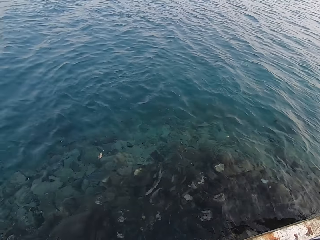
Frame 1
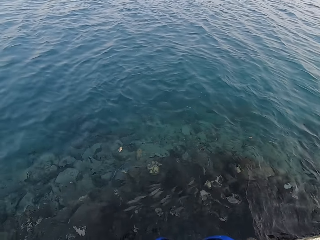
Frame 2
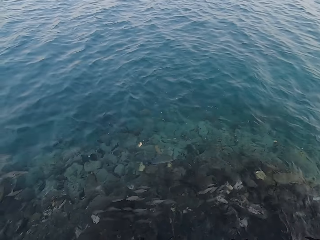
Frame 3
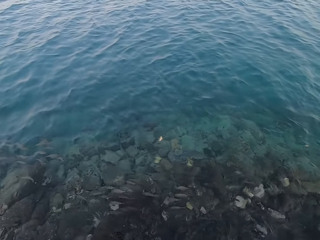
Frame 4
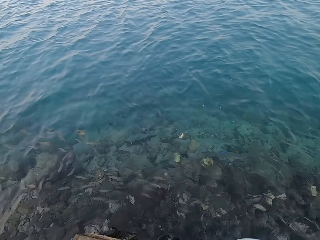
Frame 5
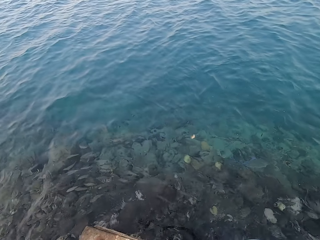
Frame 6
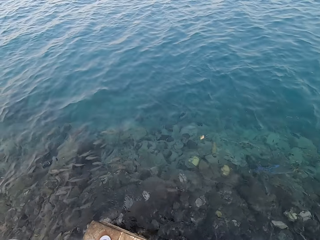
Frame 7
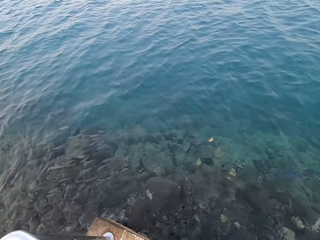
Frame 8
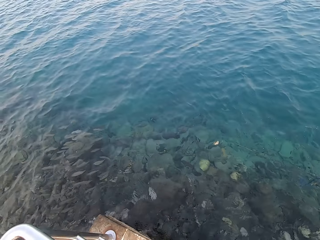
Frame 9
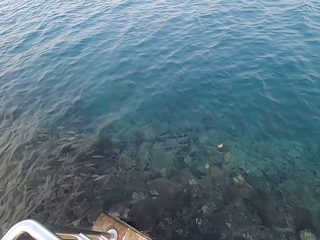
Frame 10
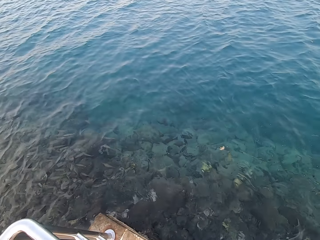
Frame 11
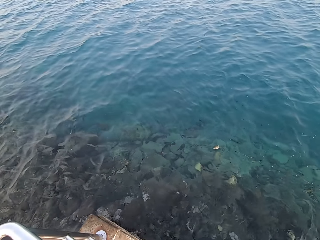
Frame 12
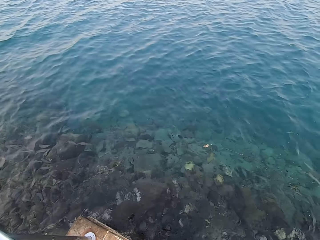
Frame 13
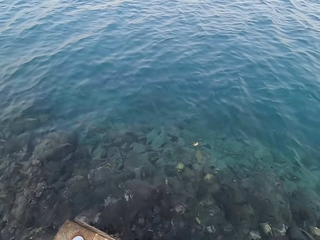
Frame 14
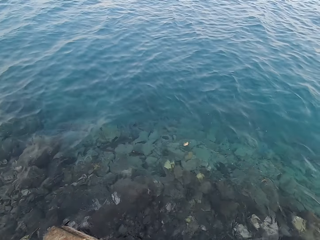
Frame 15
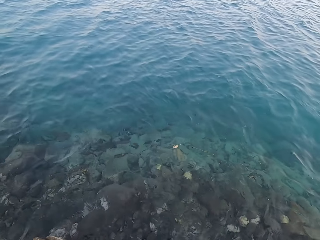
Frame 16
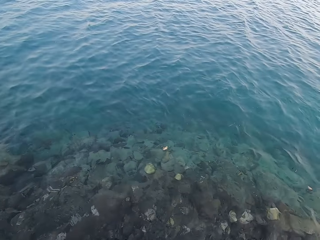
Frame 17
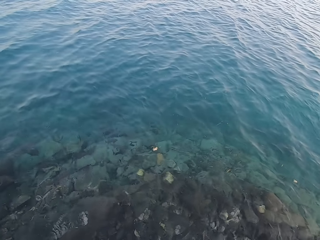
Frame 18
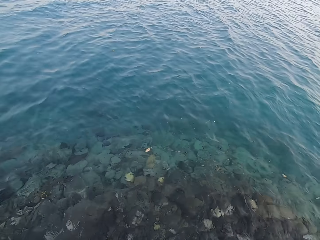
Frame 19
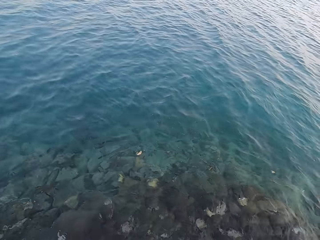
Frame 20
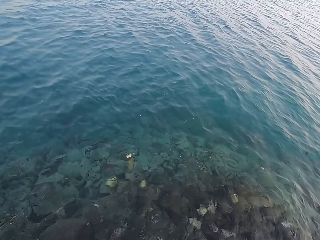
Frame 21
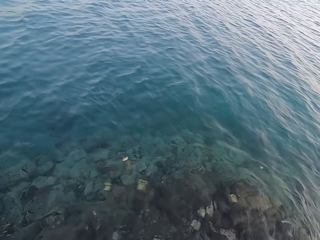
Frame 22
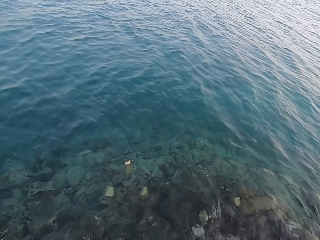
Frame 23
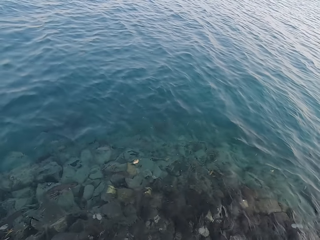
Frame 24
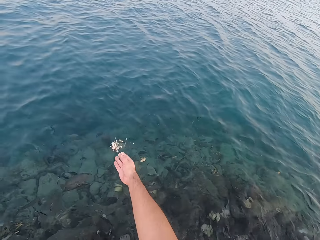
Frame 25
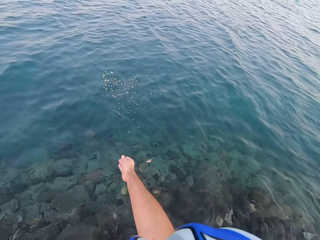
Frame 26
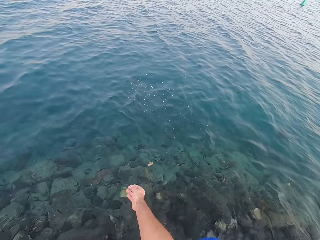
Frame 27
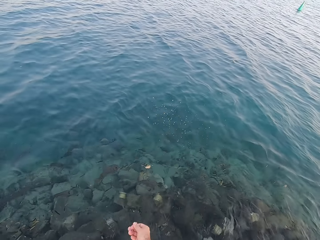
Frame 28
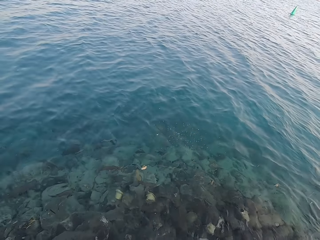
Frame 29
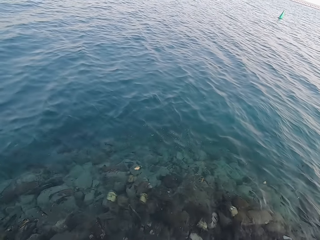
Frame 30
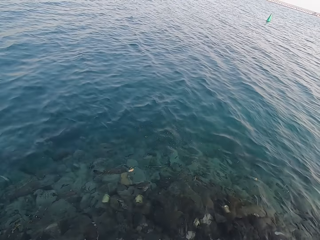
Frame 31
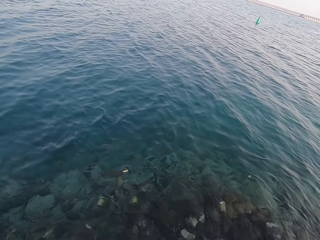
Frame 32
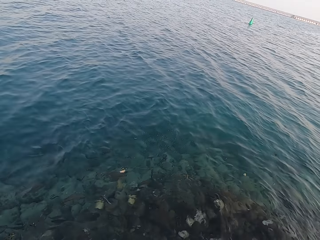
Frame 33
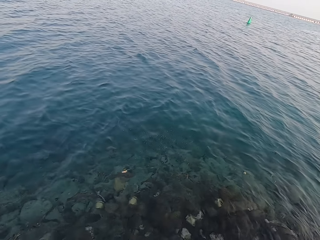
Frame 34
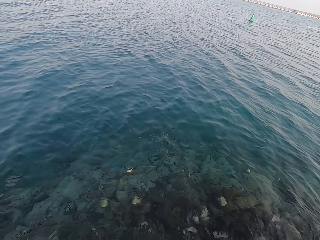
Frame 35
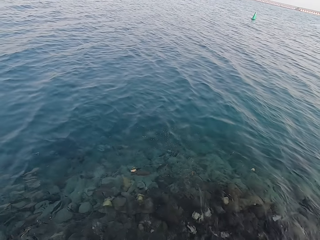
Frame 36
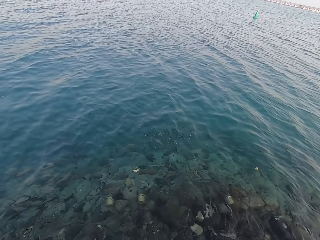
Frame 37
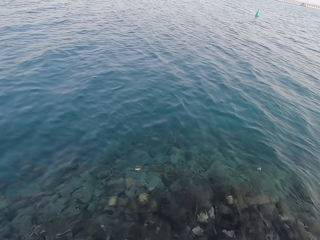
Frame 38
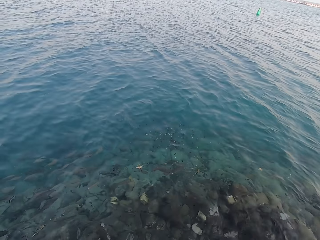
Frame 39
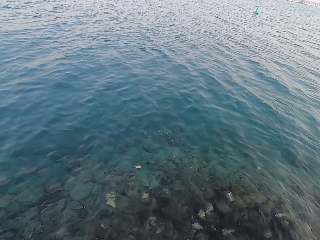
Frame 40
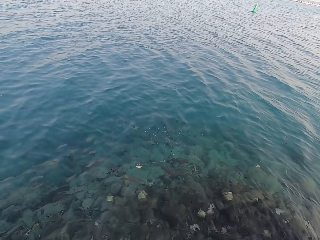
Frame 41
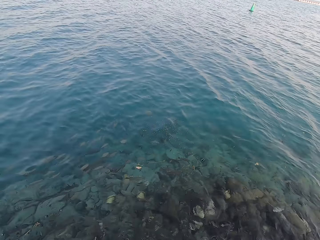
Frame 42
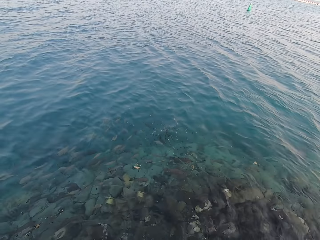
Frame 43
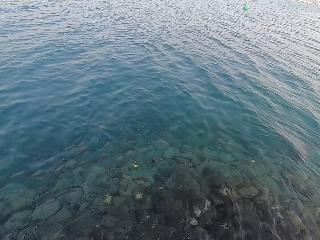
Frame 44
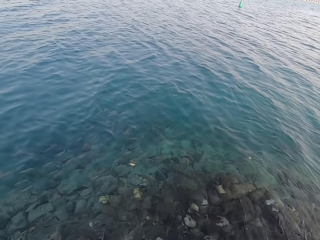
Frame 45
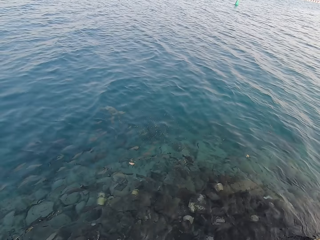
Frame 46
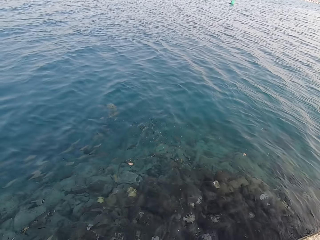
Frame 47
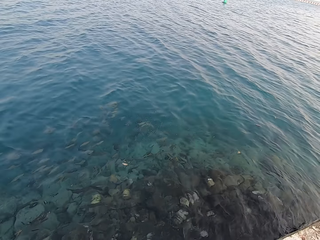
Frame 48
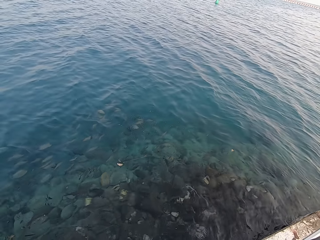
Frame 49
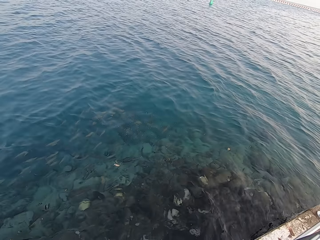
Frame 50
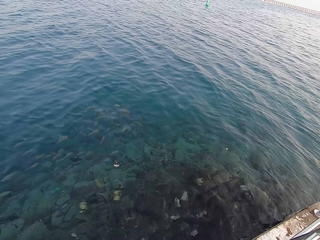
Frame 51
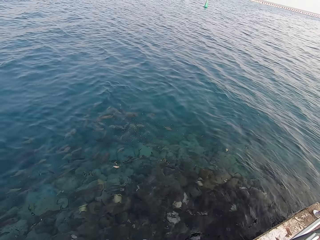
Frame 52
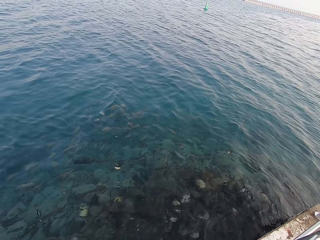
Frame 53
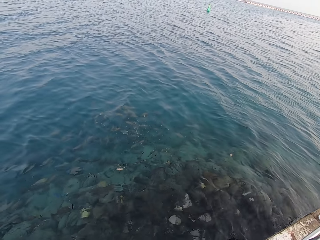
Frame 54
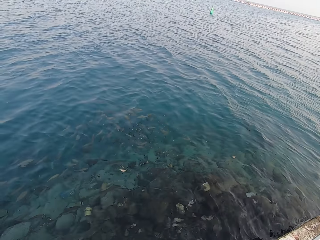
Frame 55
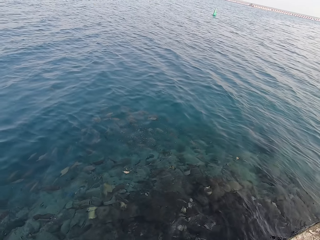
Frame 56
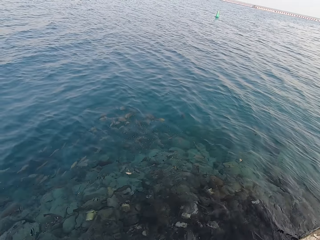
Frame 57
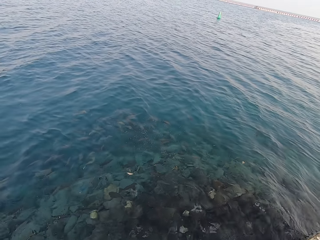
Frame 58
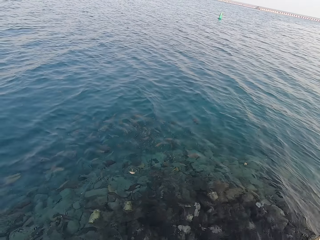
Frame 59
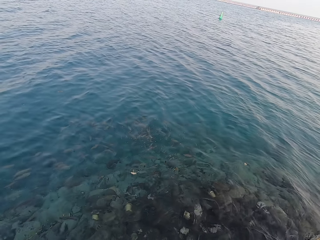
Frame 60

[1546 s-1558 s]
The camera wearer throws the fish food in the water.

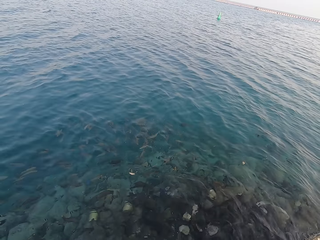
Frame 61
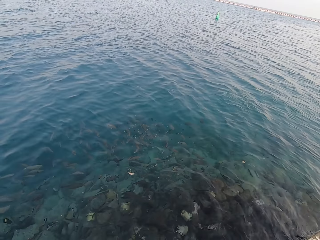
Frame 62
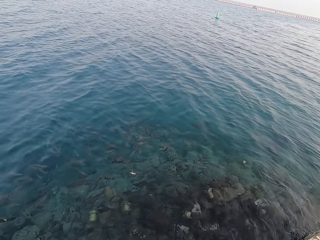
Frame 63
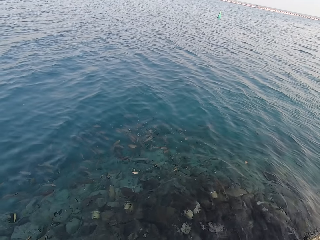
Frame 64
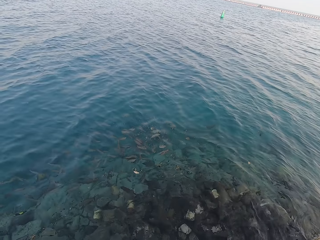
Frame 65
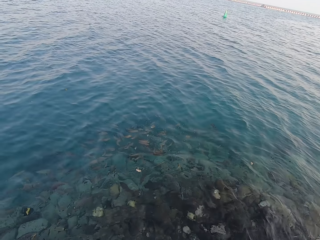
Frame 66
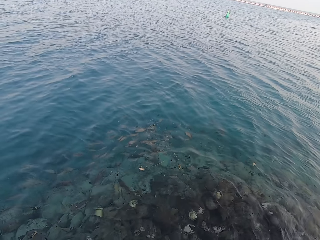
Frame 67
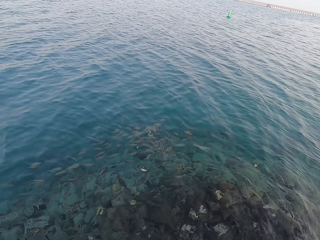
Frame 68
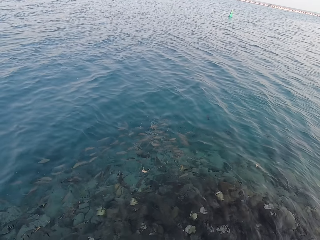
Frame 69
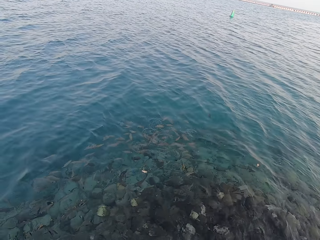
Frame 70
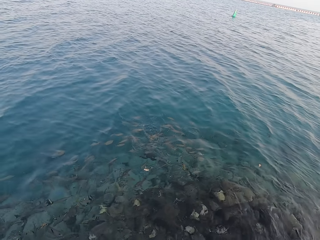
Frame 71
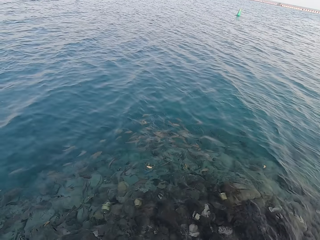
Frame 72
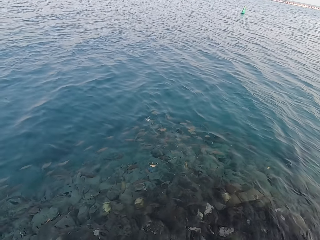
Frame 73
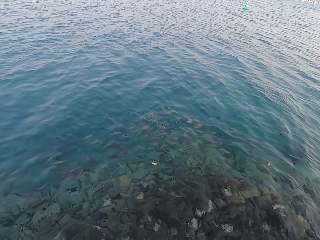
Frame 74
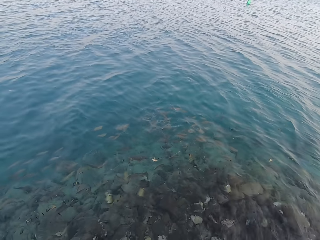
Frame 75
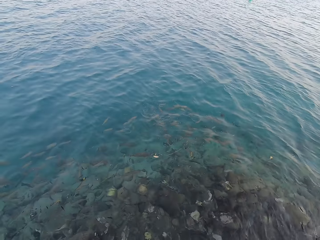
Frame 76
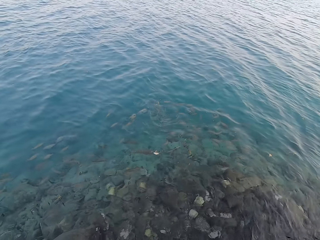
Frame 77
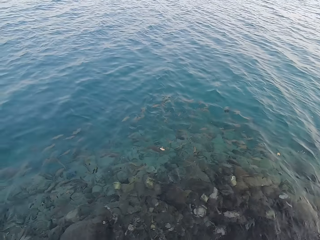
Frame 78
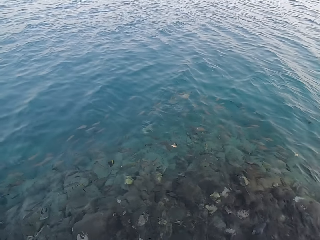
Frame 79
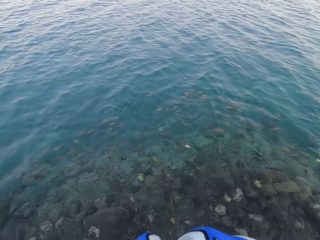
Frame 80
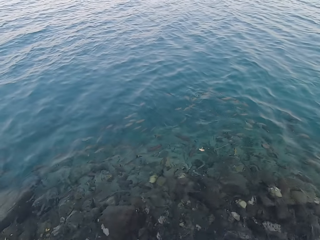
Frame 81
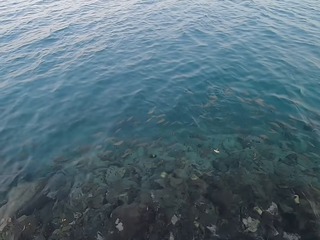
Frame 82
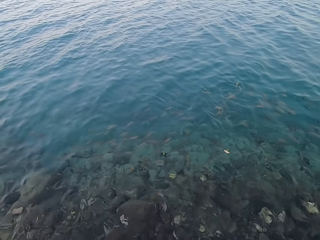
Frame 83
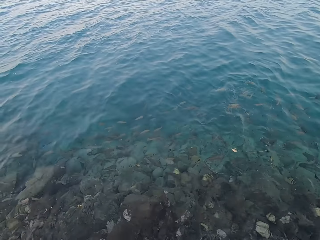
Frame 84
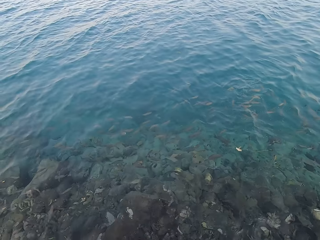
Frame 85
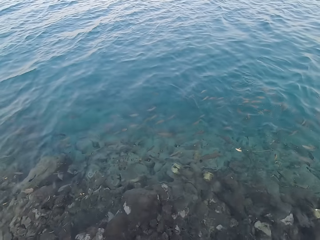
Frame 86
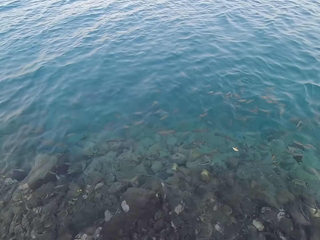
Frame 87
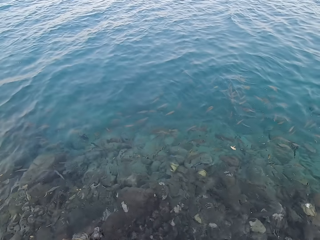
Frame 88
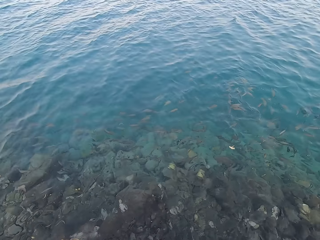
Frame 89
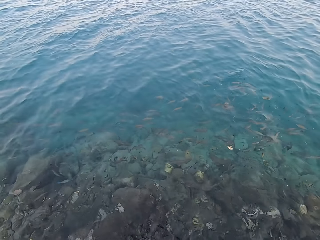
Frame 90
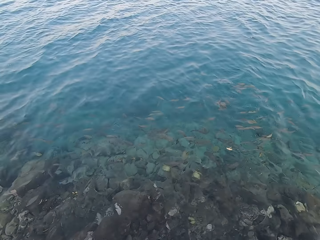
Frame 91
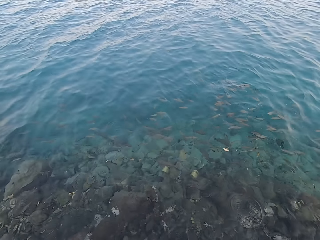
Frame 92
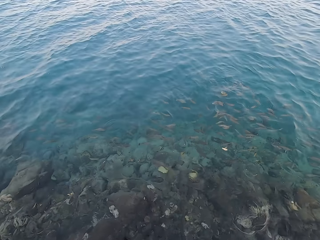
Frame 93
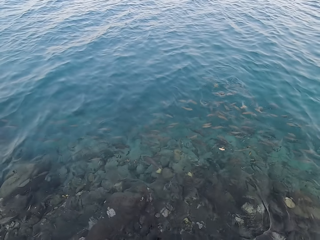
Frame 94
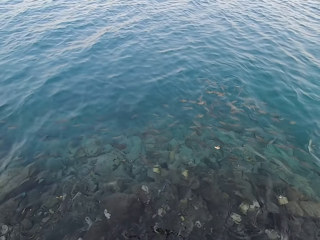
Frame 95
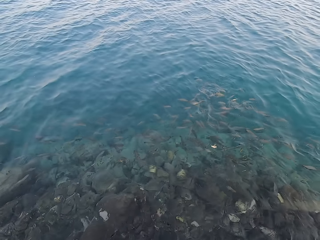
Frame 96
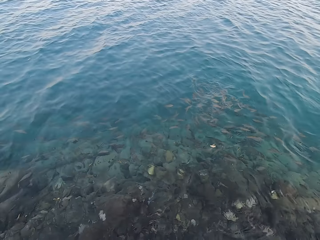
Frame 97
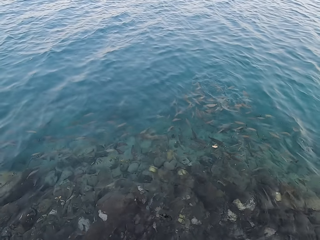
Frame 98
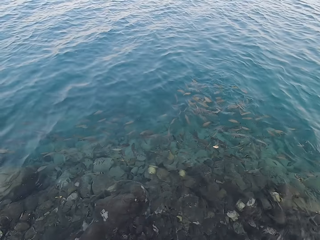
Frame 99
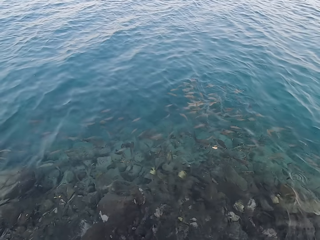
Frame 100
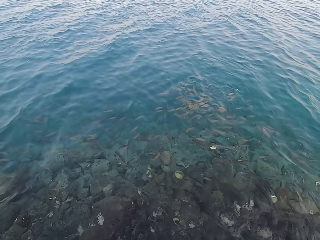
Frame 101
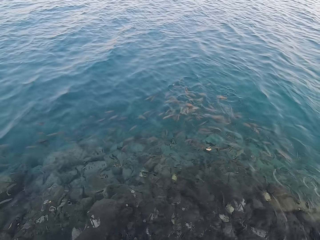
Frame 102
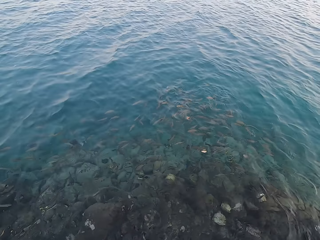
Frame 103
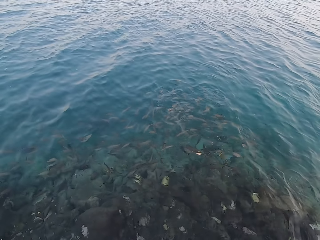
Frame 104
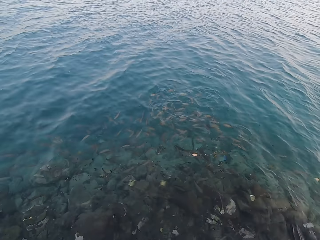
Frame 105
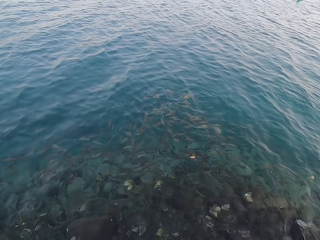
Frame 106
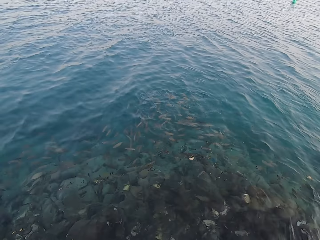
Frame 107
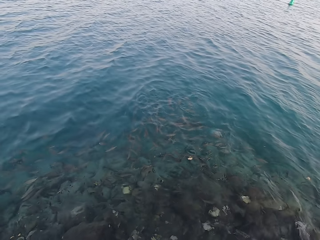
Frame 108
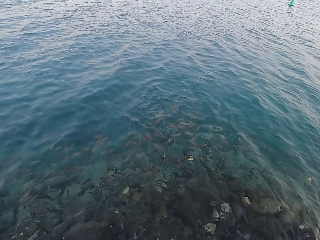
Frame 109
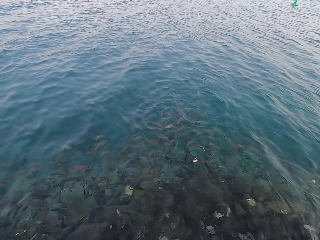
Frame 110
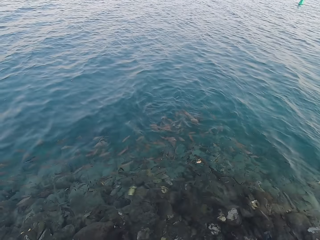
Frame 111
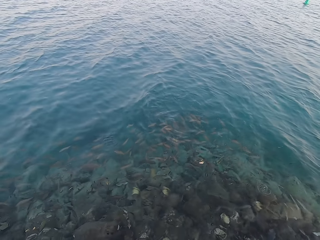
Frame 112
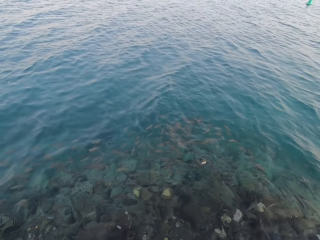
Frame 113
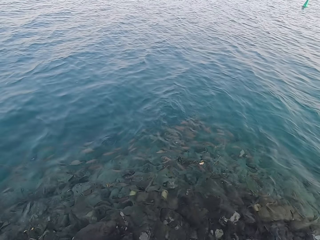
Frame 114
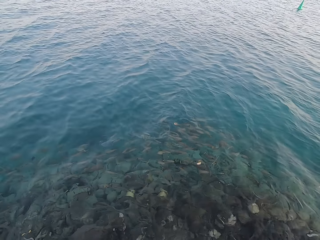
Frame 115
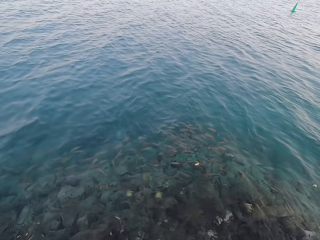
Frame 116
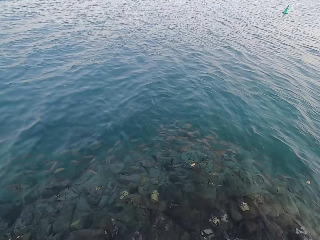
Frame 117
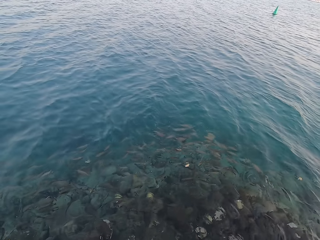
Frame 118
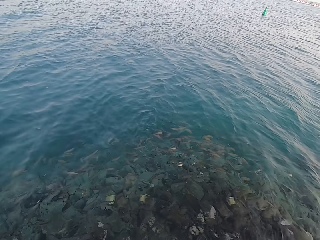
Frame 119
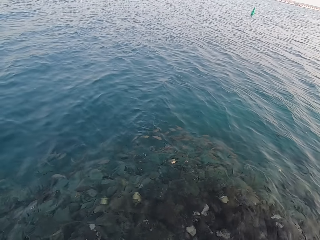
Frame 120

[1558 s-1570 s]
The camera wearer looks around.
